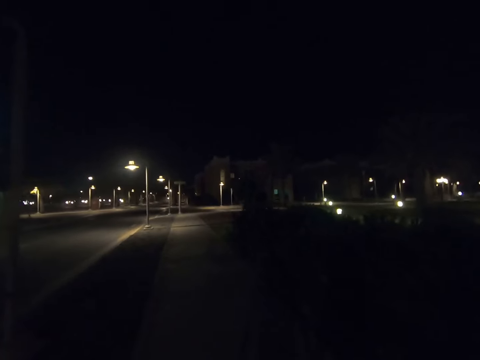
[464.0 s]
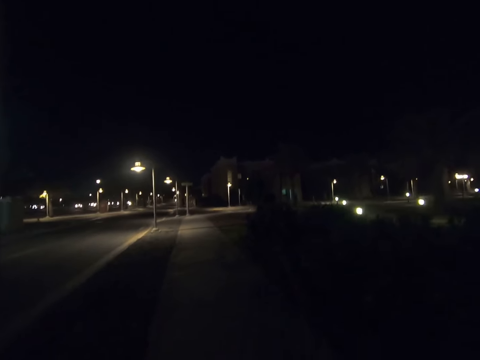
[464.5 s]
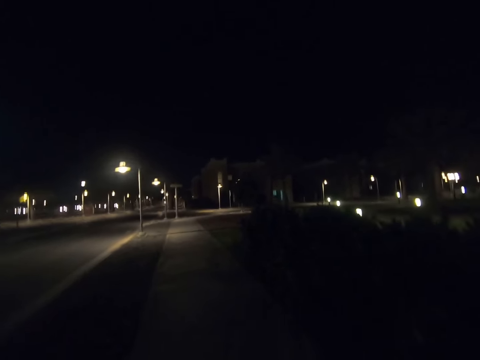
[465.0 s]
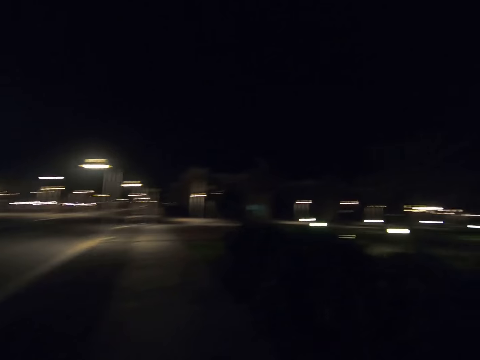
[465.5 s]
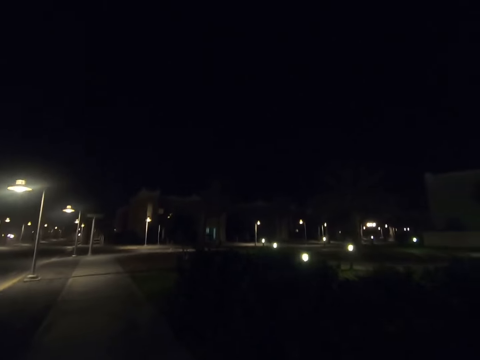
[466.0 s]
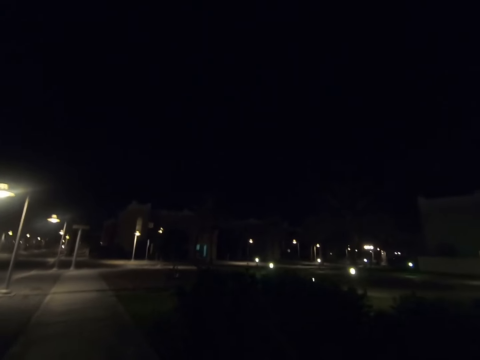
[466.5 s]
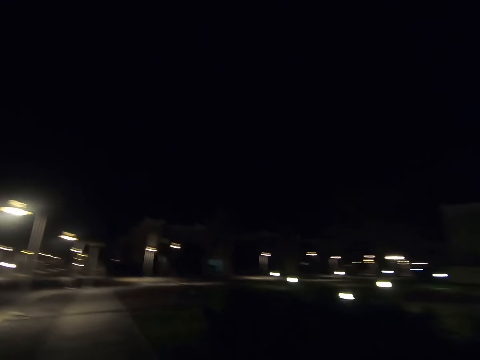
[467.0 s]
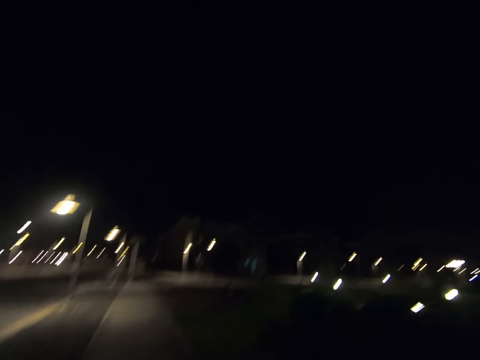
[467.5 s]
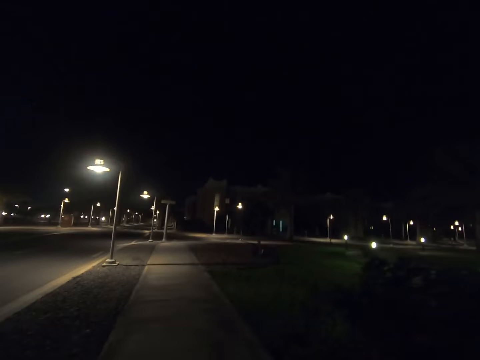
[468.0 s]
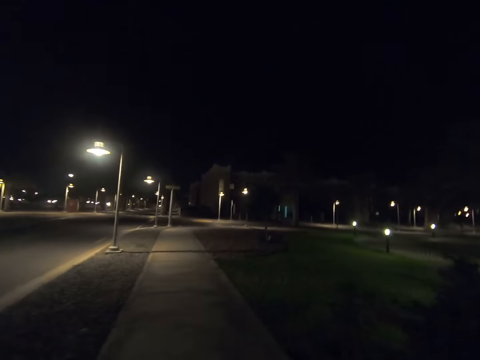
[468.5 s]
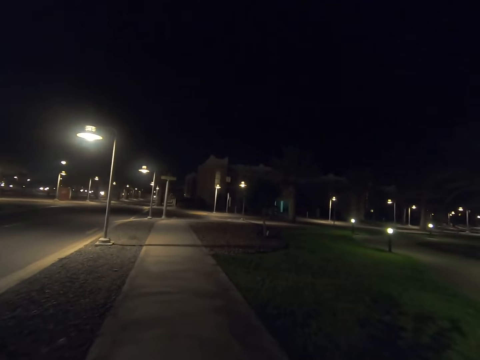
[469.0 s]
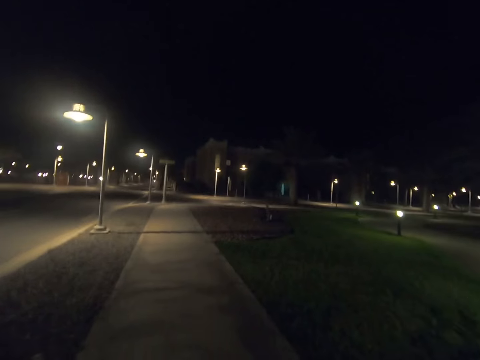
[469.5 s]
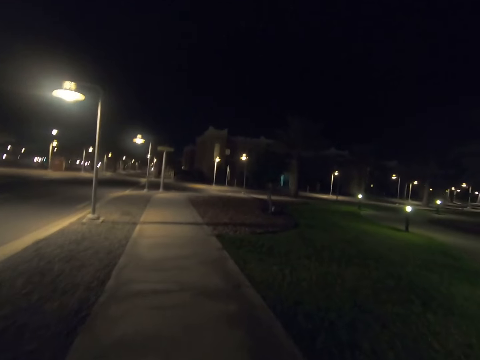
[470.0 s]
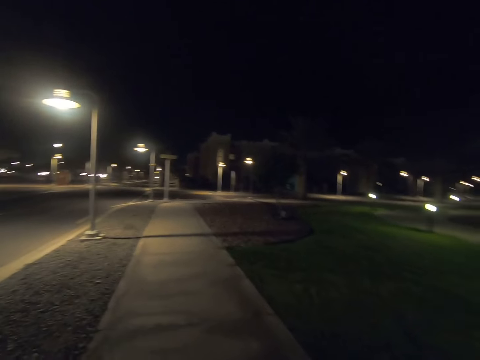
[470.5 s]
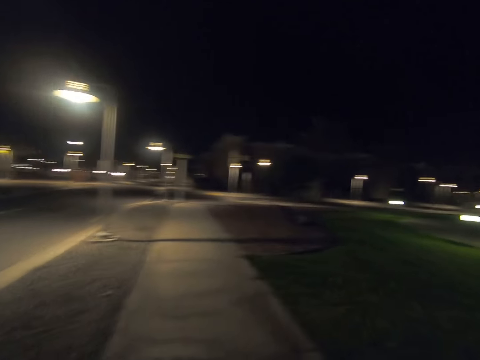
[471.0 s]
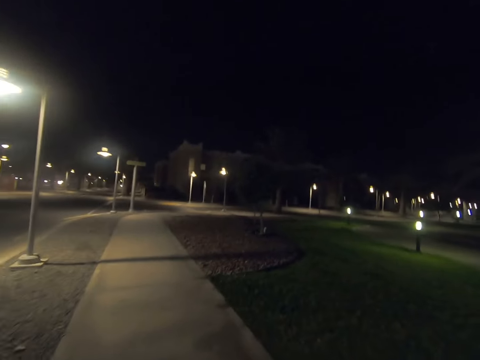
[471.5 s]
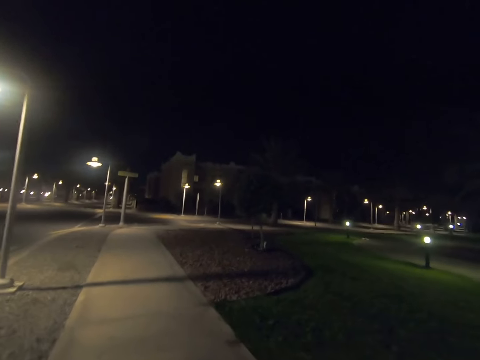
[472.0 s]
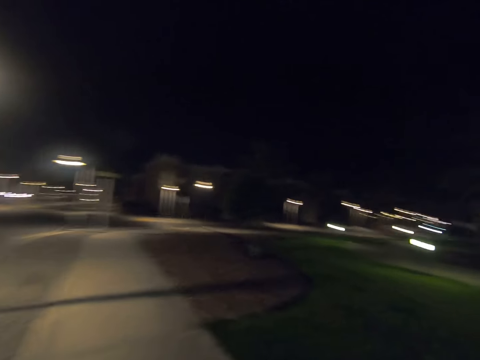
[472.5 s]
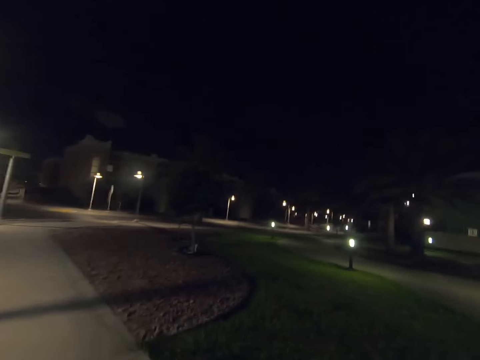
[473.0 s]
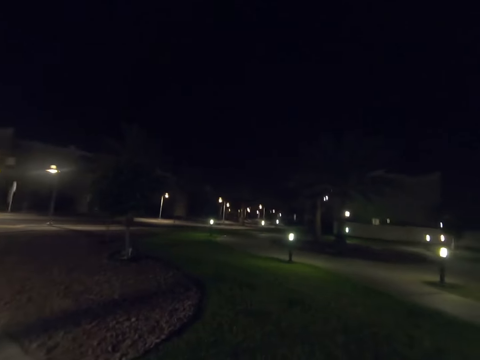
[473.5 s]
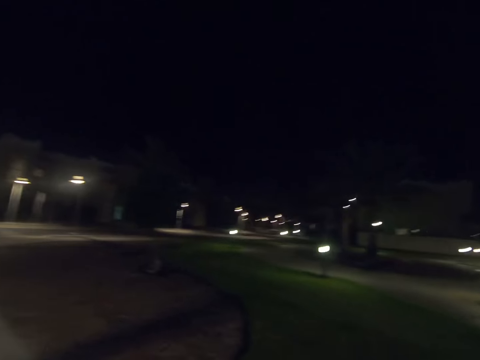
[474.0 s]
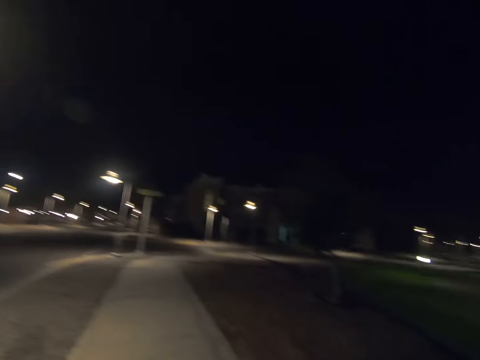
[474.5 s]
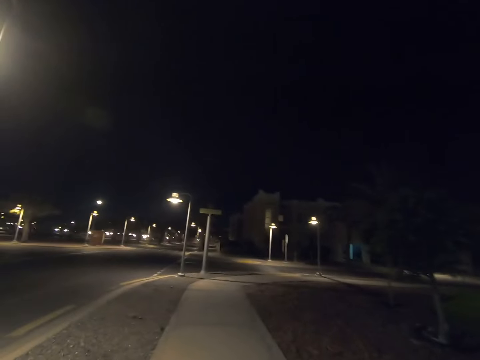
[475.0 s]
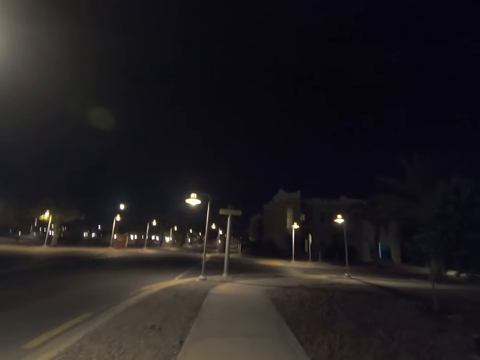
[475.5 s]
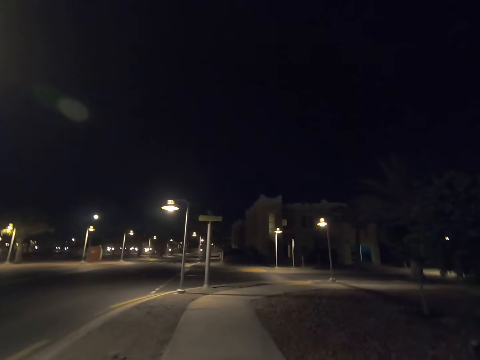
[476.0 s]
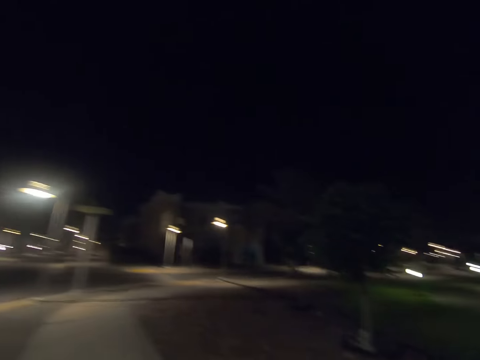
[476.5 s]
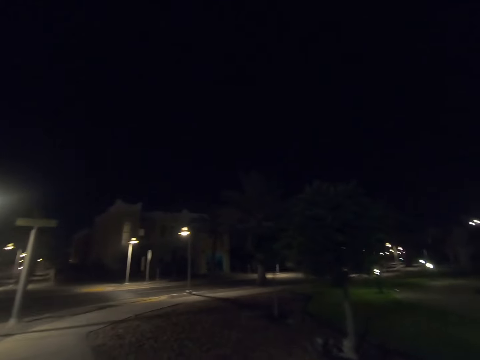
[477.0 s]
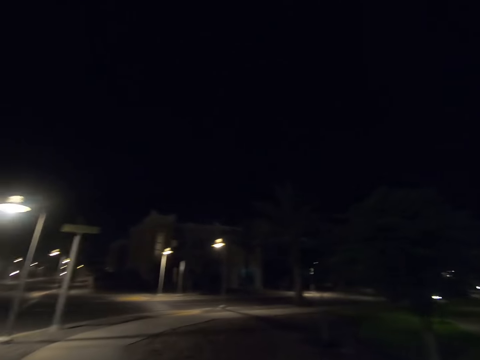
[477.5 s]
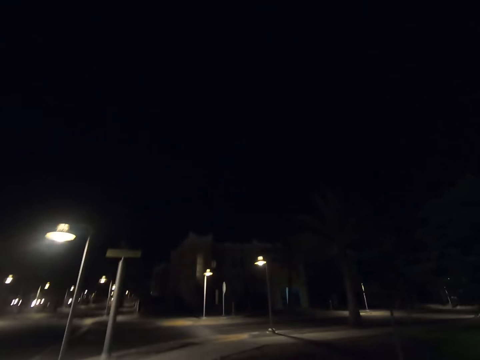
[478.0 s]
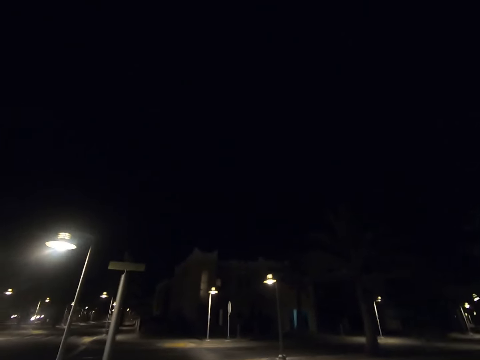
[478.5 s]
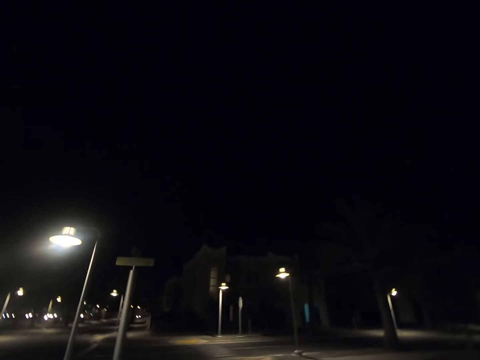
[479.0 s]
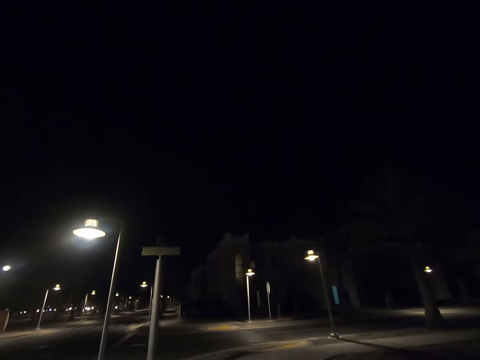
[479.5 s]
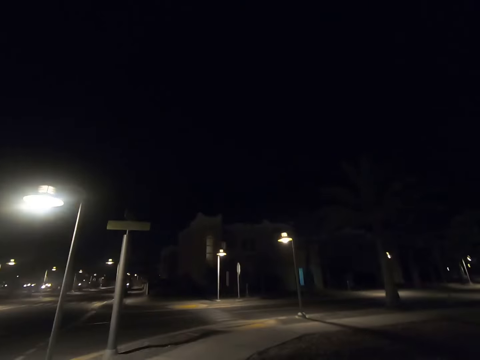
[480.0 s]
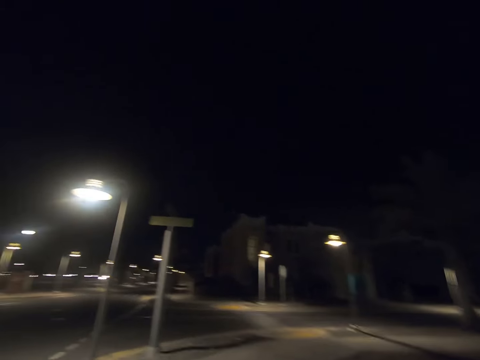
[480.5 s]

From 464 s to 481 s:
The camera wearer looks right. They look forward. They look right. They look forward. They look right. They look forward.

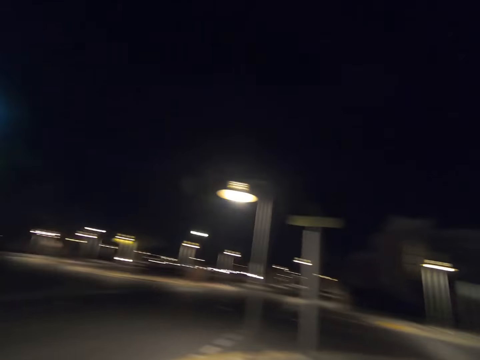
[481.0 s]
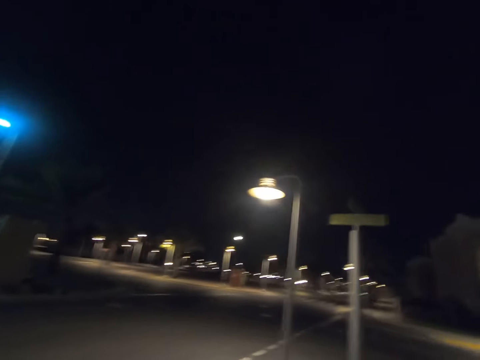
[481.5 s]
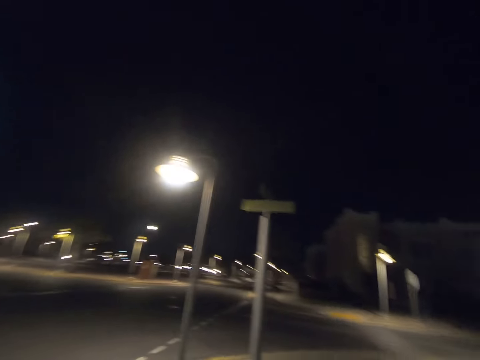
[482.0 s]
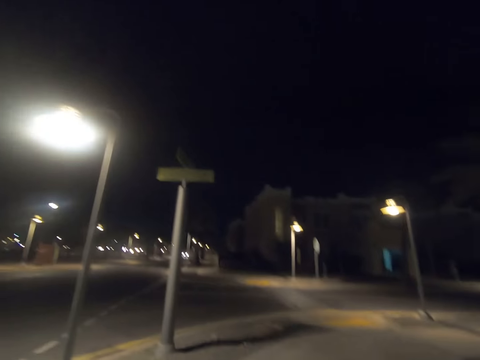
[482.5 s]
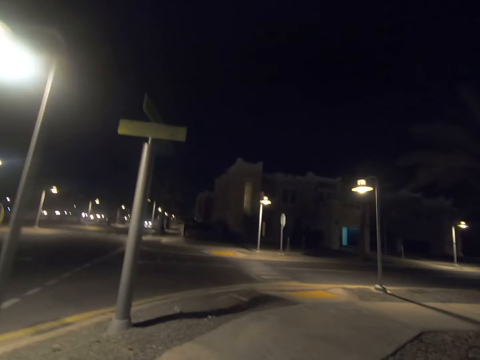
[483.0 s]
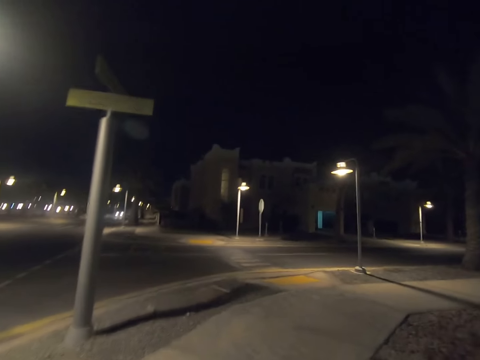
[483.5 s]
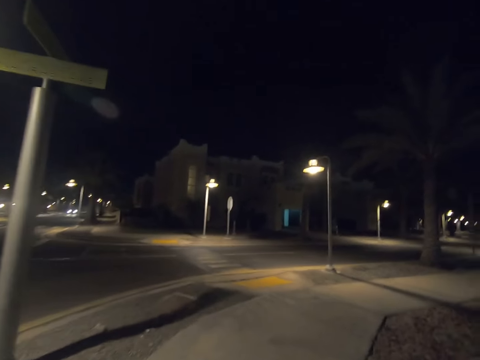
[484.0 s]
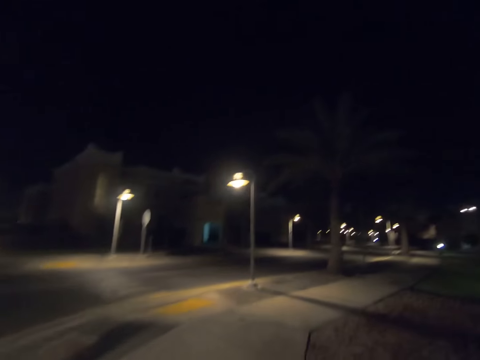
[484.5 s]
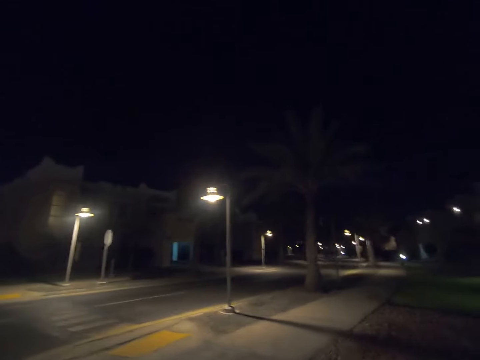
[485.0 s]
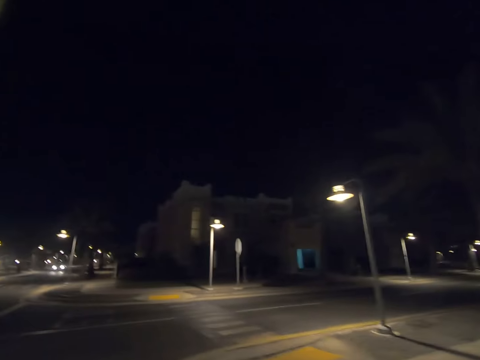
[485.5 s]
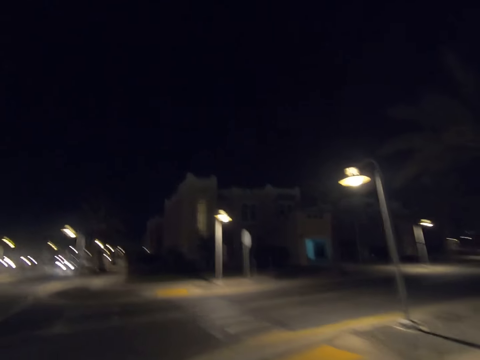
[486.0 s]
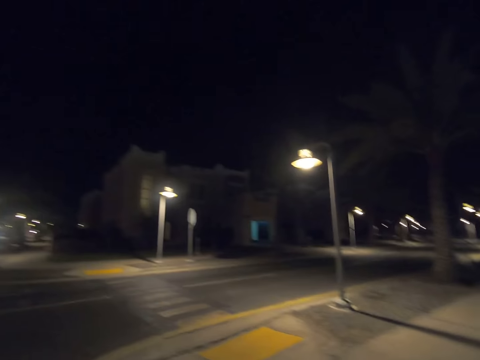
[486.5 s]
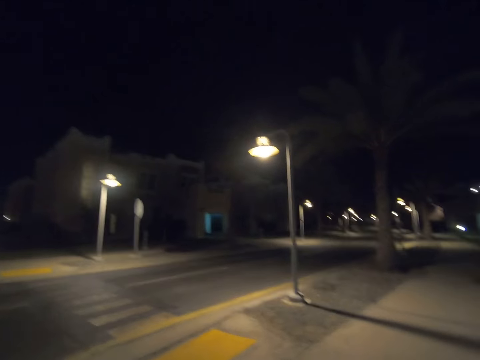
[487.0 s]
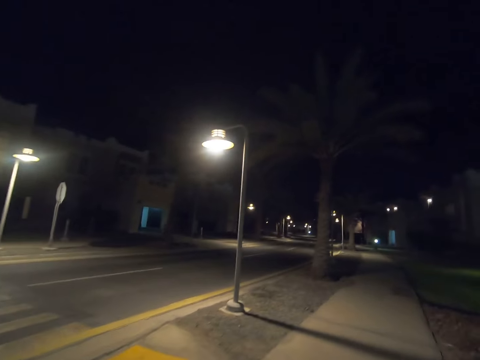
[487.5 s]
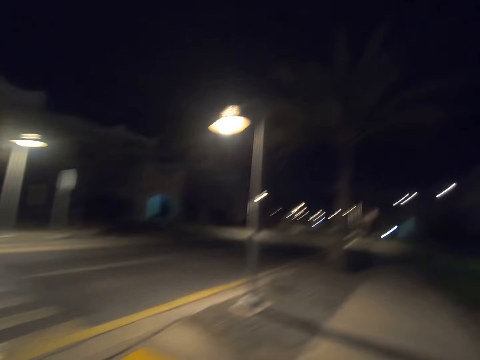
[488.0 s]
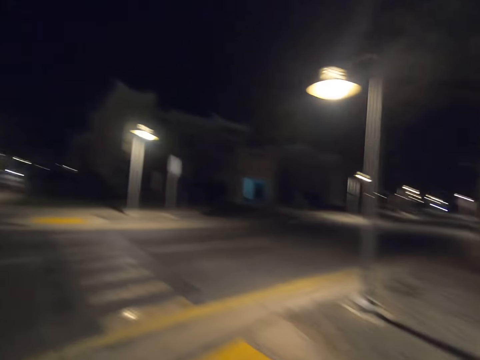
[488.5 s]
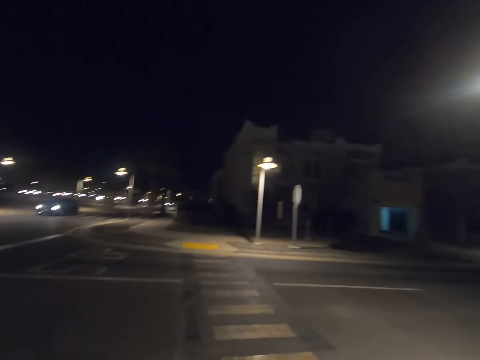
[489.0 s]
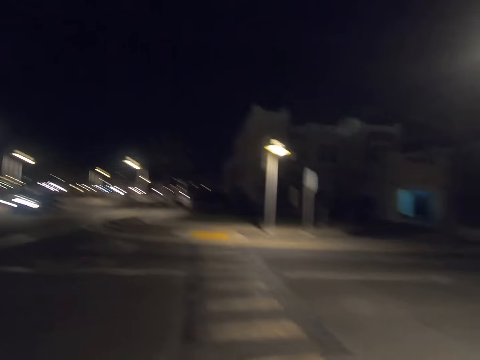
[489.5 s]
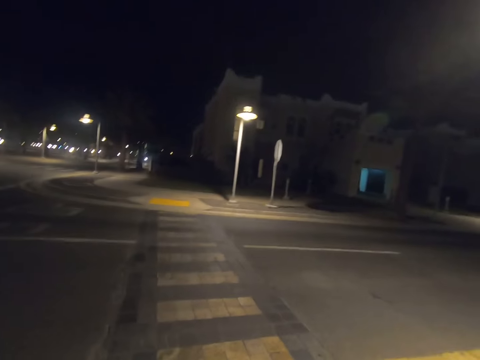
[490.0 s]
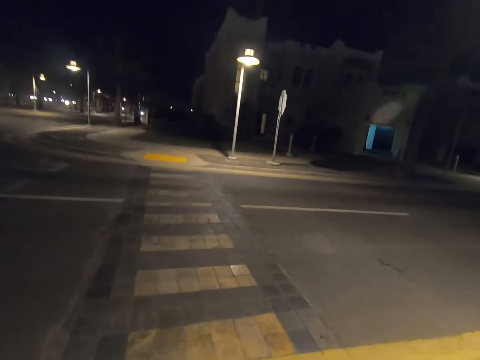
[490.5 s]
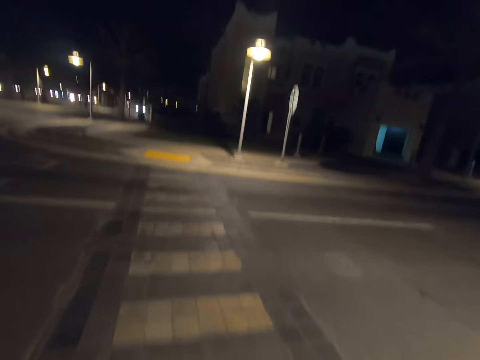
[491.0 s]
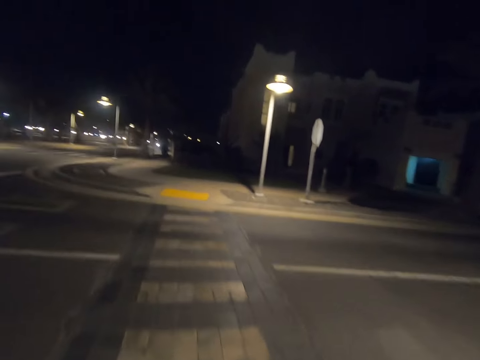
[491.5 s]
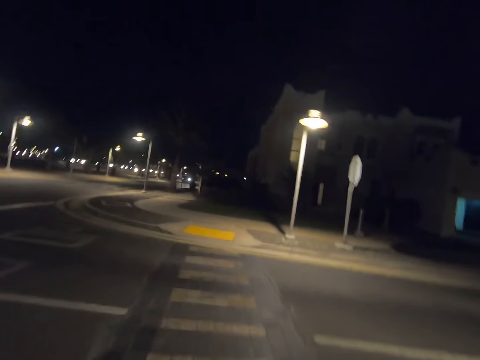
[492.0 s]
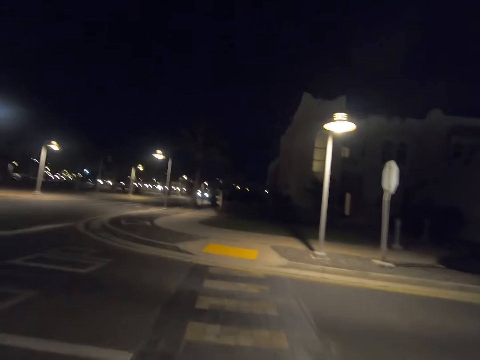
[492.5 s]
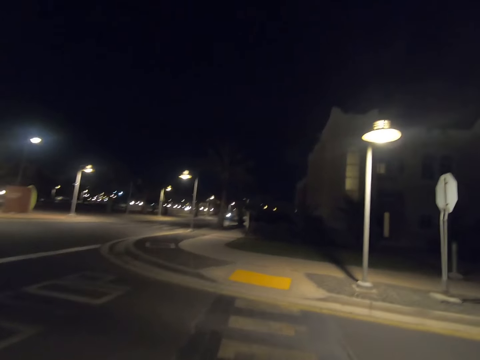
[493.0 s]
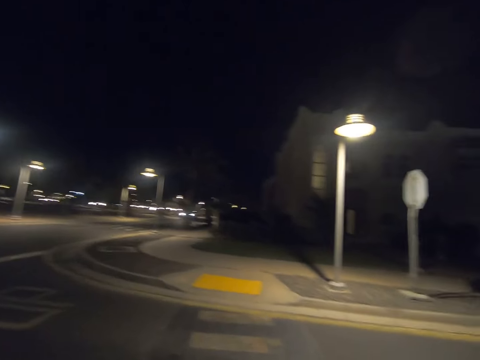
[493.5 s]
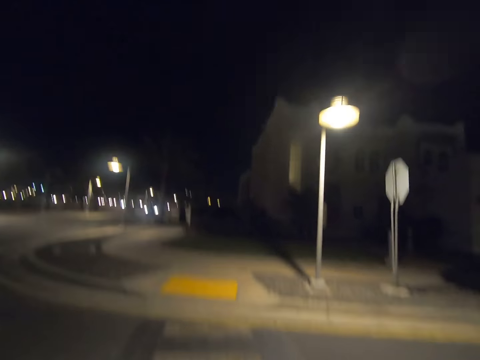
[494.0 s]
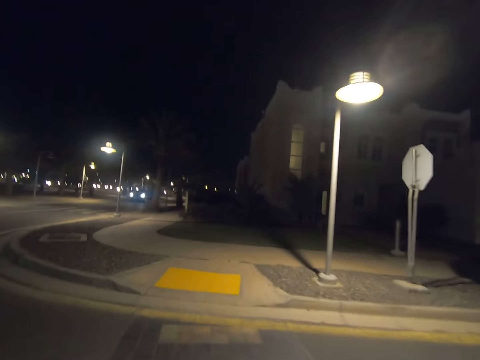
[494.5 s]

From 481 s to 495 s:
The camera wearer looks left. They look forward. They turn right. They walk forward. They look left. They turn left. They cross the road.
